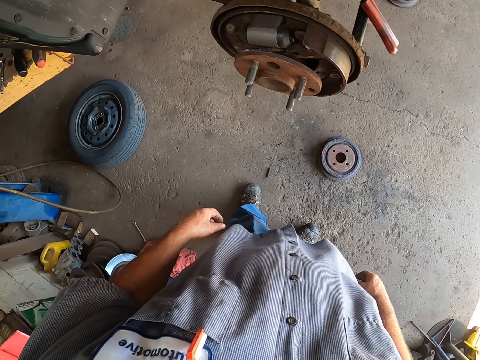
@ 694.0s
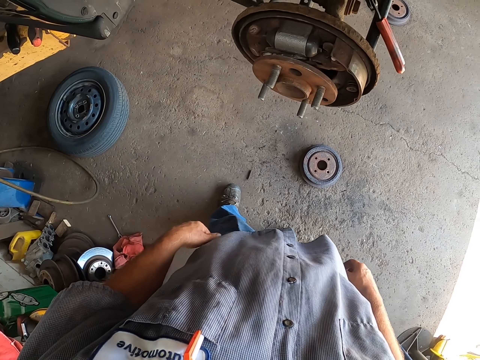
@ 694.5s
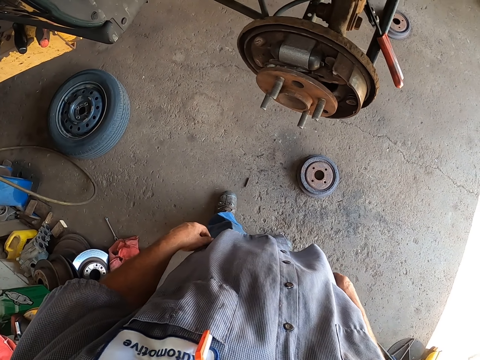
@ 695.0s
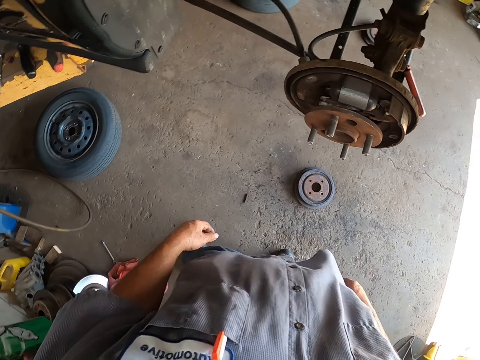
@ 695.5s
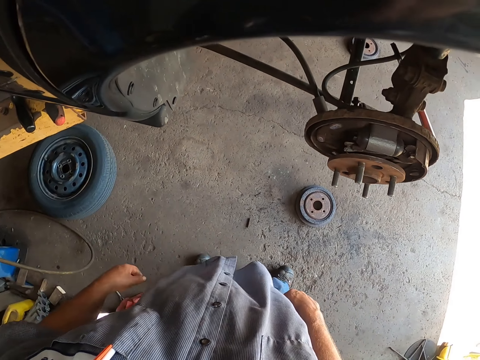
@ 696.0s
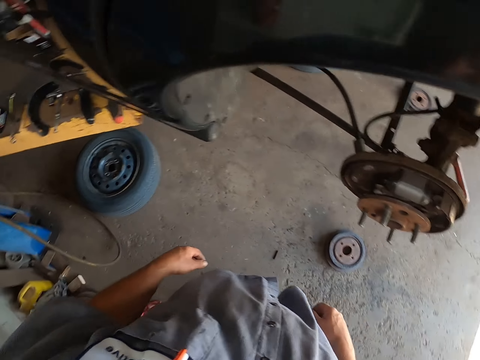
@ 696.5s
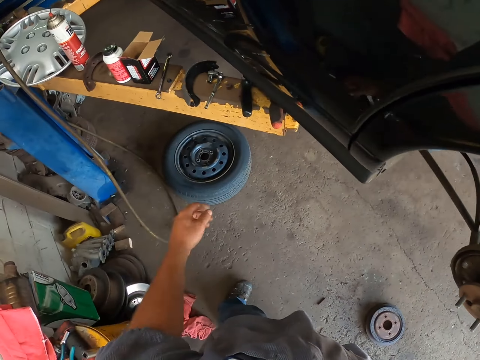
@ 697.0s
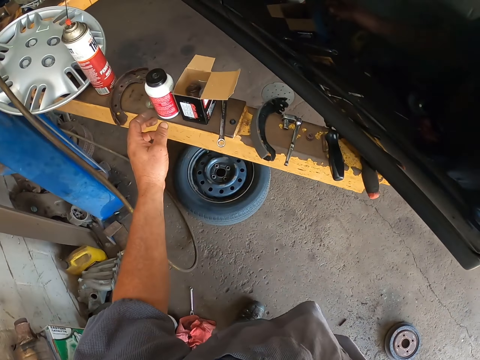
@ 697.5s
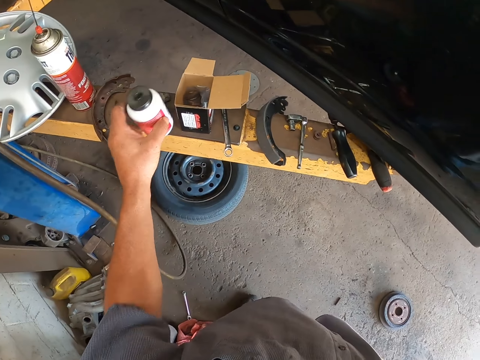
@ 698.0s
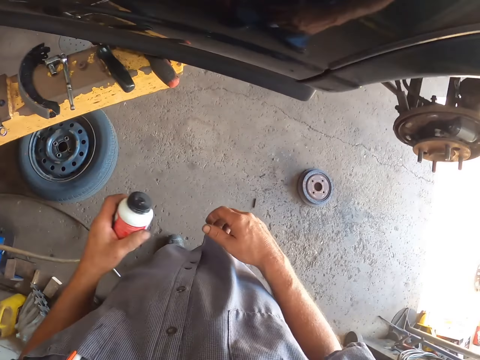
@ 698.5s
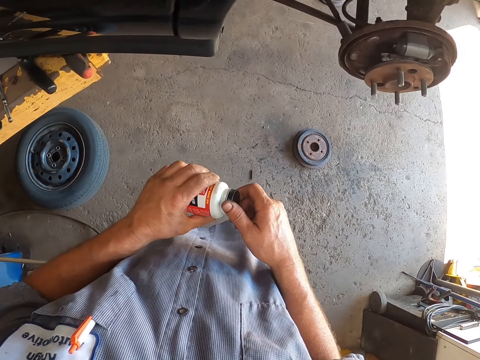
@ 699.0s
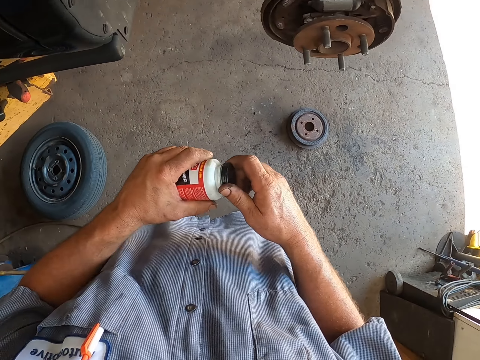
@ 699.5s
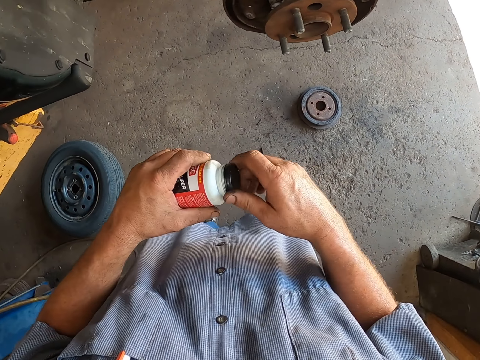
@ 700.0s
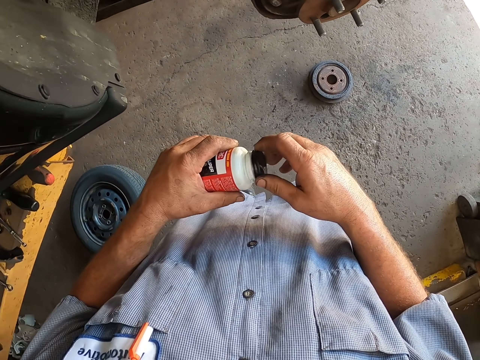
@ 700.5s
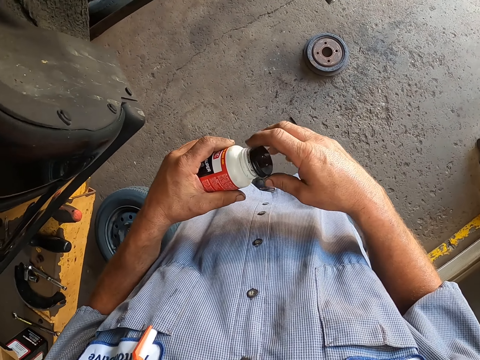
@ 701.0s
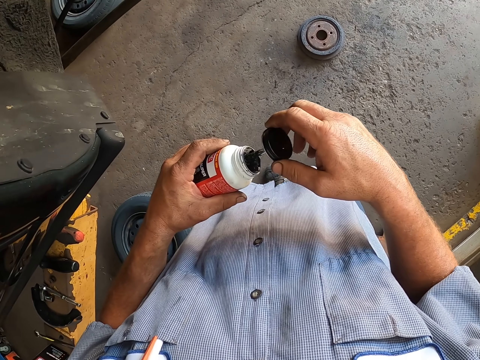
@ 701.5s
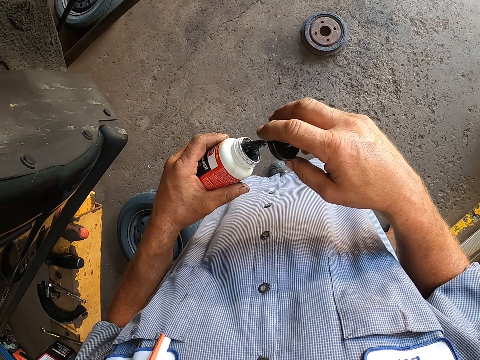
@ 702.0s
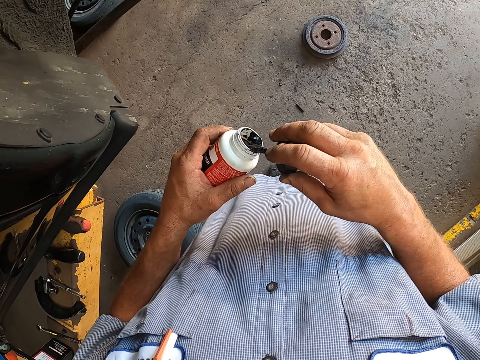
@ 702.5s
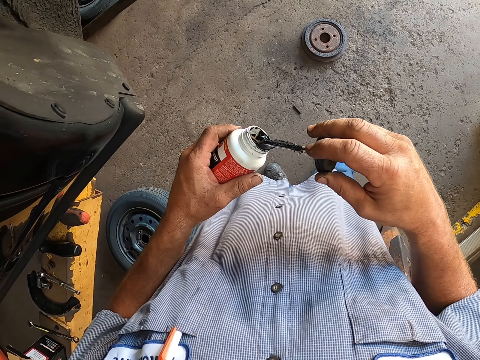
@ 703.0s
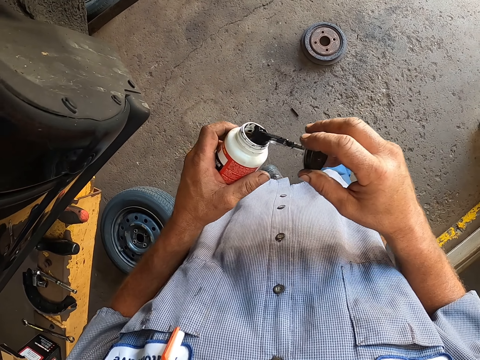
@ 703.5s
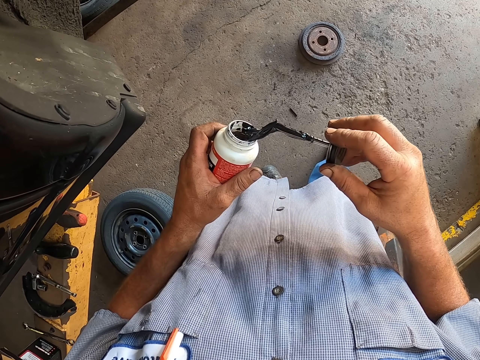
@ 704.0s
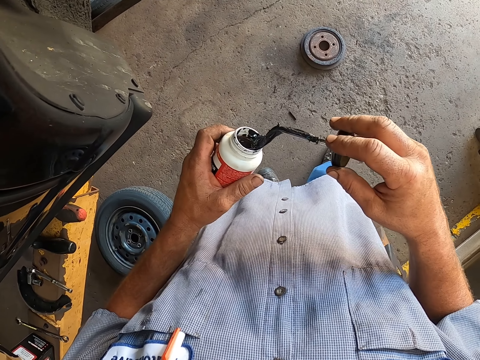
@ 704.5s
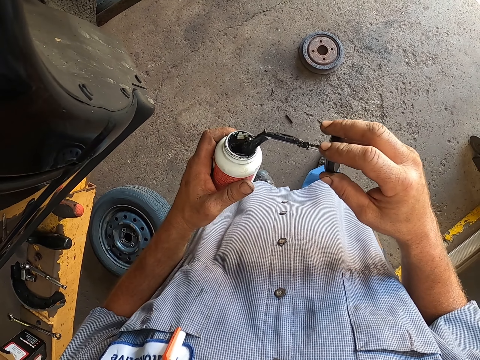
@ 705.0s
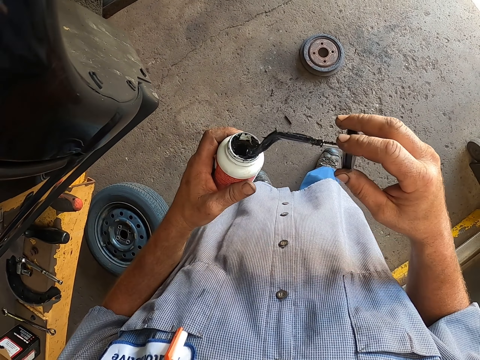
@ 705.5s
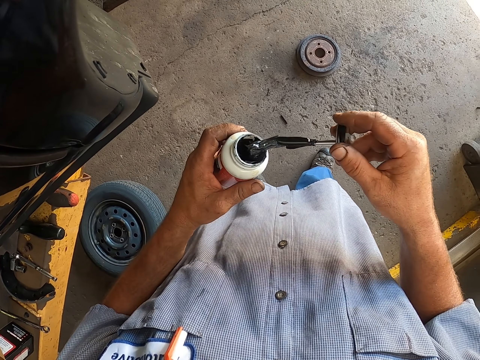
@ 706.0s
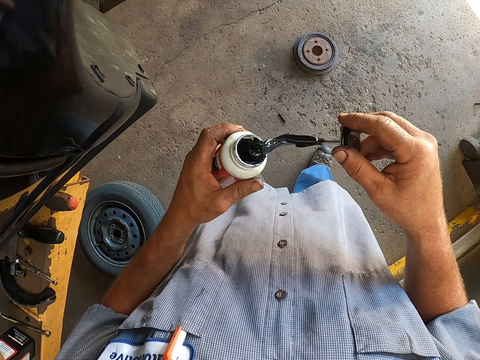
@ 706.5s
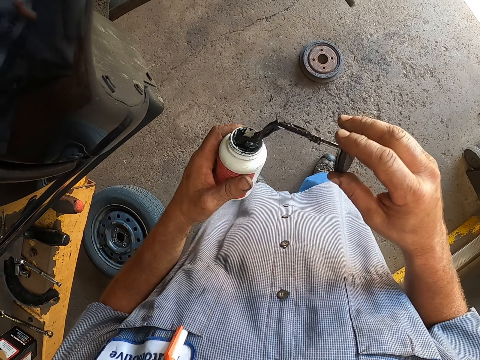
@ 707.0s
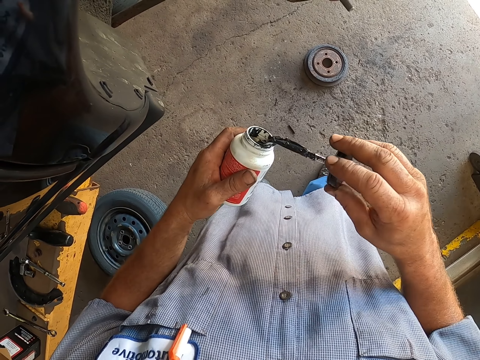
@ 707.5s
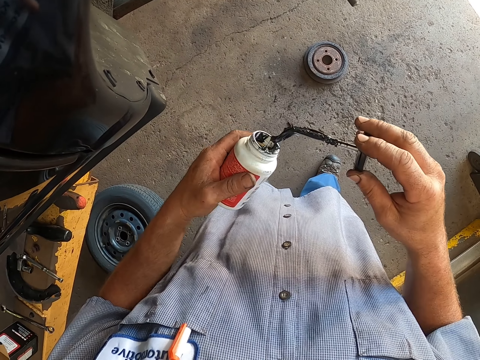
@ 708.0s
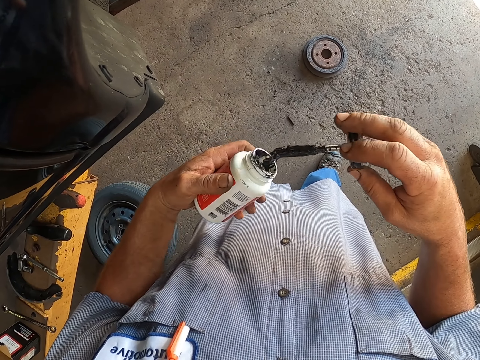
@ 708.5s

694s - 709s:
The camera wearer walks around. They pick a can from the metal surface, open the can, and wipe a brush on the can.

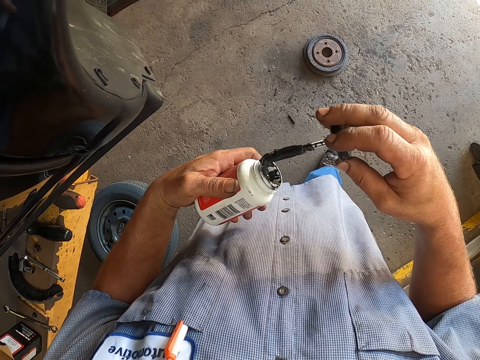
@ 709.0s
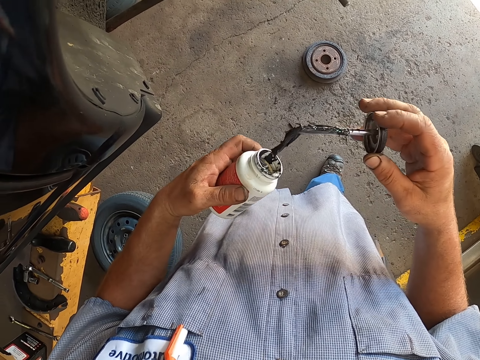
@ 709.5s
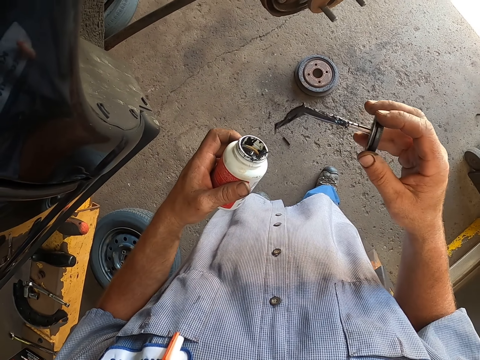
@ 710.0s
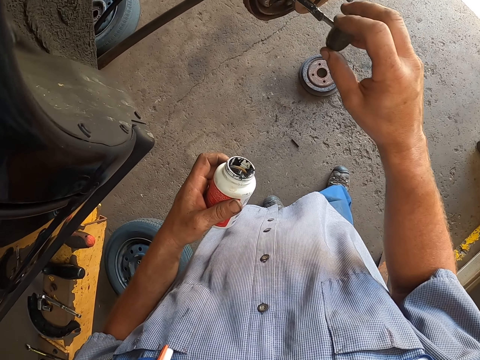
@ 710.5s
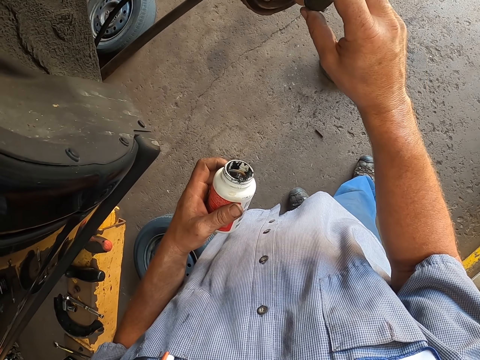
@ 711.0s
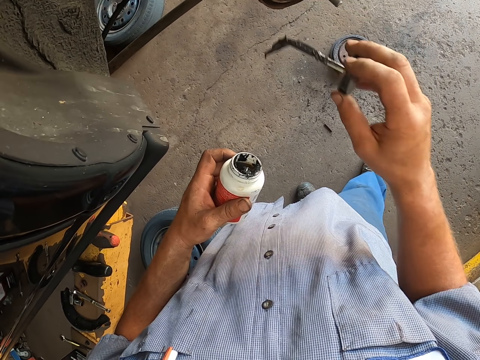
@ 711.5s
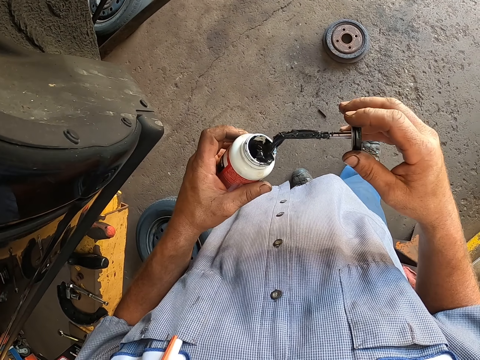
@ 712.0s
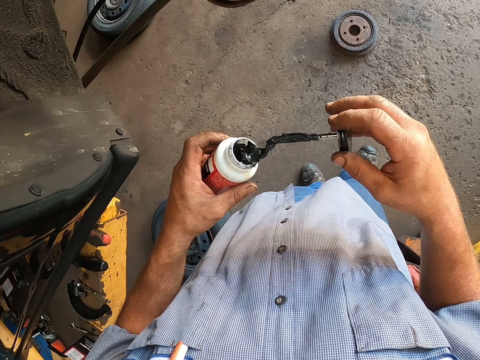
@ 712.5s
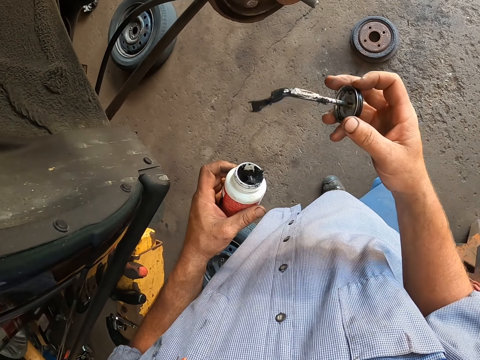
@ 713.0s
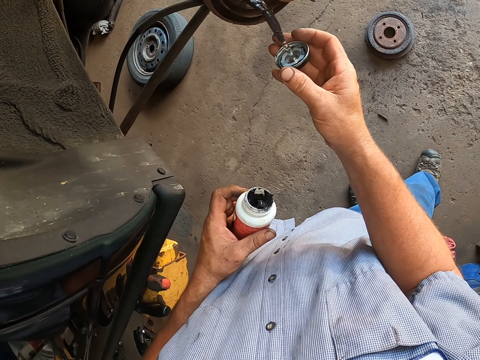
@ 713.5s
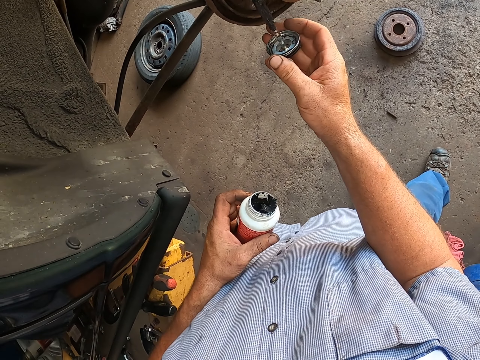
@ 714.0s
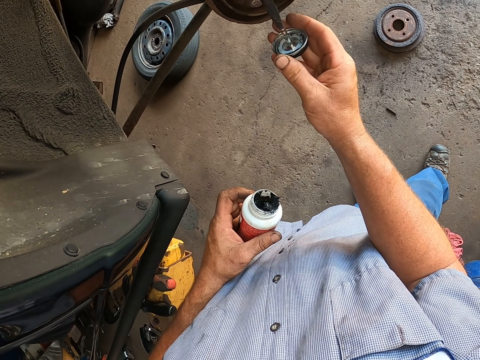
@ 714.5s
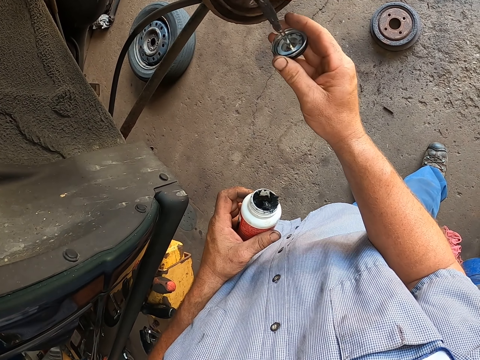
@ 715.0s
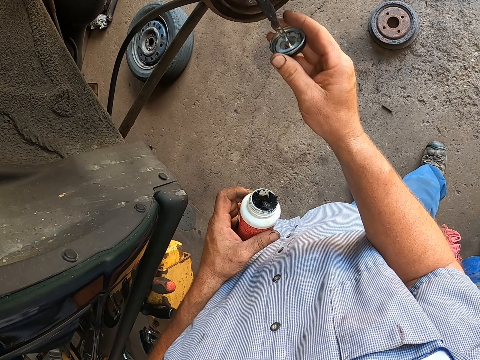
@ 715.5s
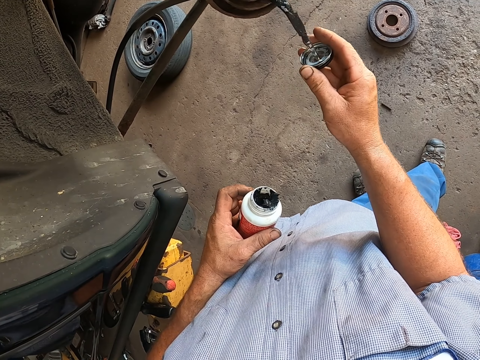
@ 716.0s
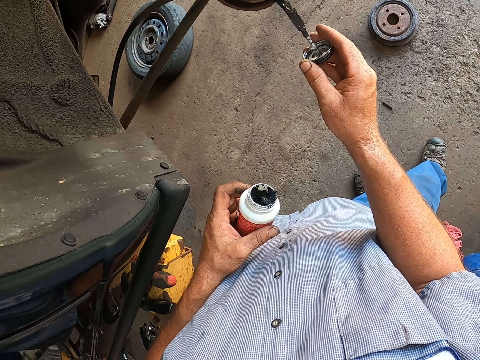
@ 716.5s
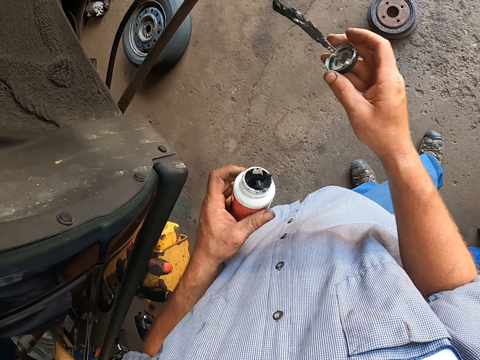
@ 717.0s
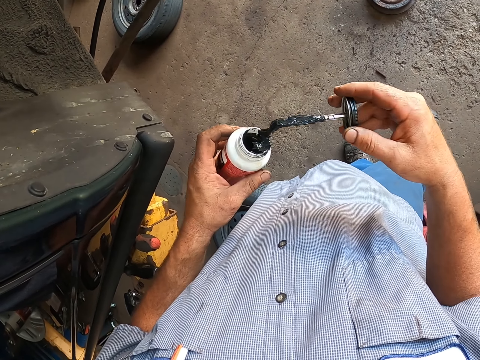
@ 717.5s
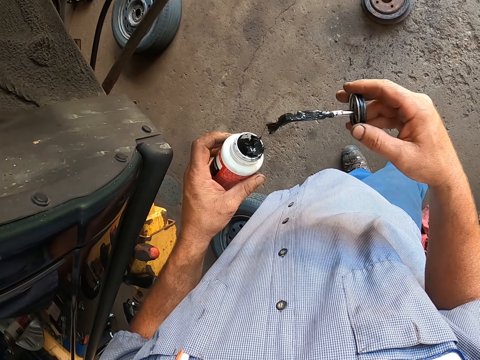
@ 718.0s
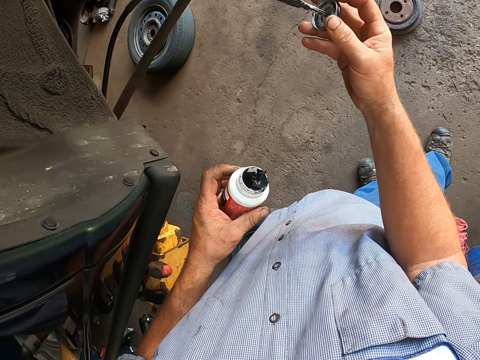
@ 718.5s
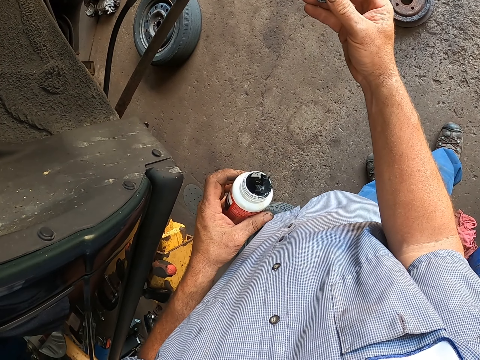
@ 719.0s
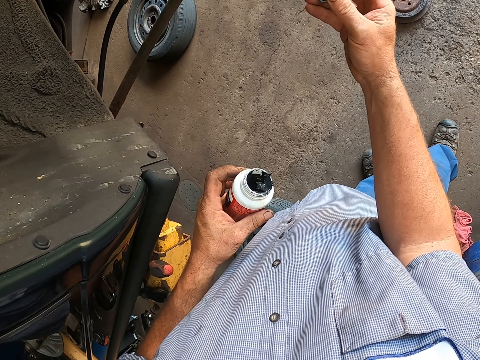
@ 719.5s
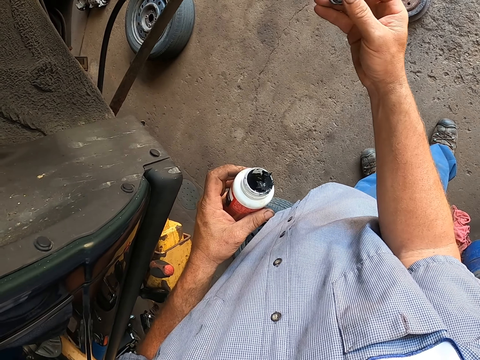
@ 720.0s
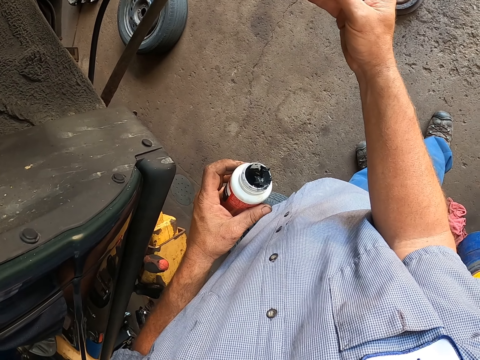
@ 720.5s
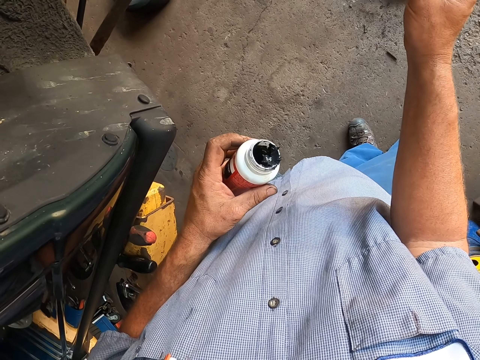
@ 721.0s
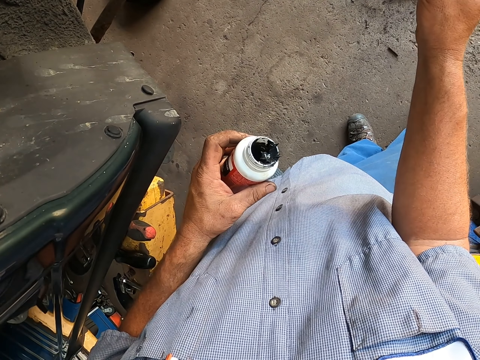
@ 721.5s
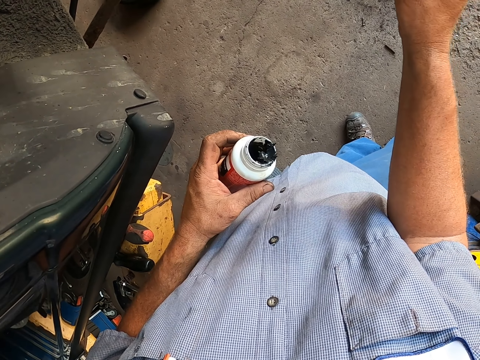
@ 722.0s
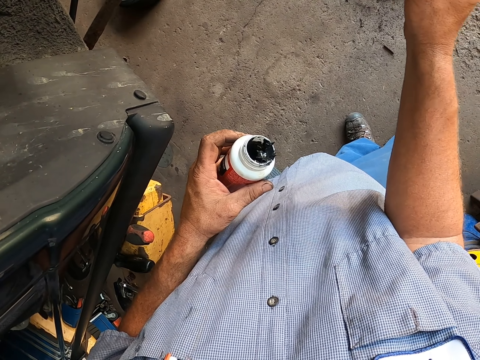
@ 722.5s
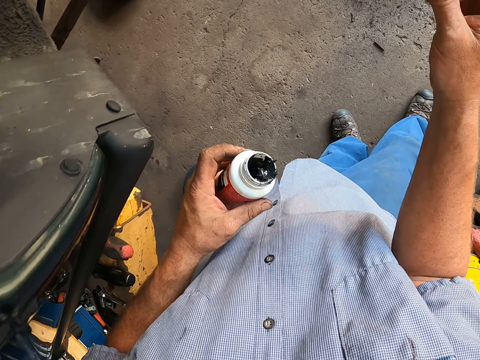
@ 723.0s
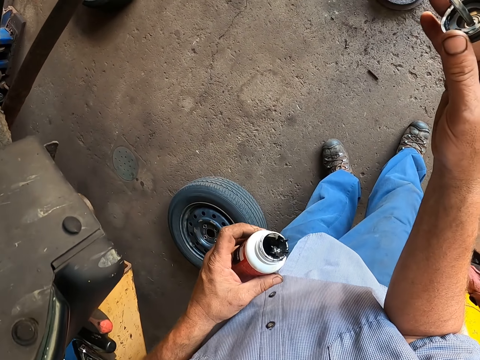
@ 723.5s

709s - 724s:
The camera wearer applies glue on the hub of the car. They dip the brush in the can and apply glue on the hub of the car. They dip the brush in the can, wipe the brush on the bottle, and apply glue on the hub of the car.
